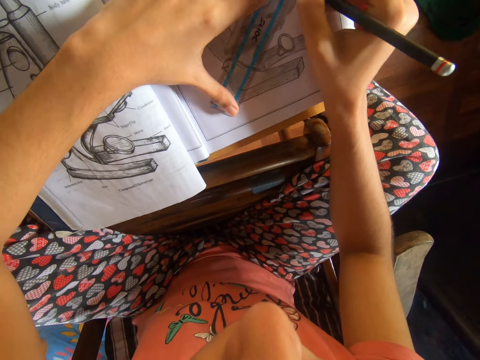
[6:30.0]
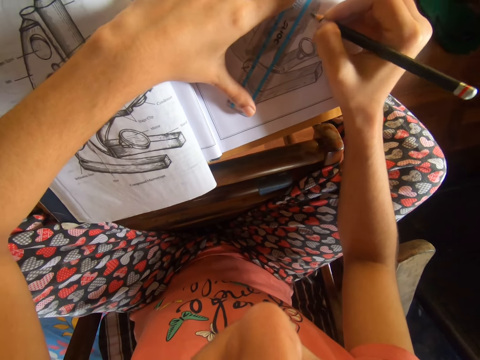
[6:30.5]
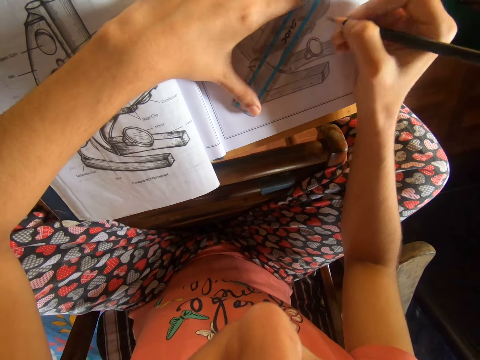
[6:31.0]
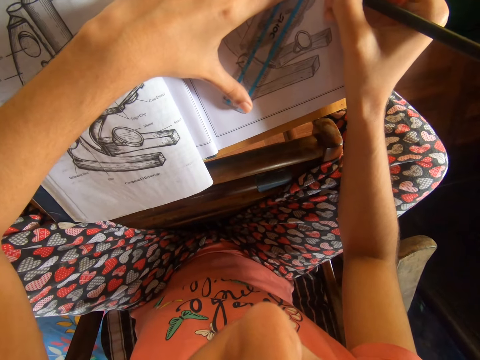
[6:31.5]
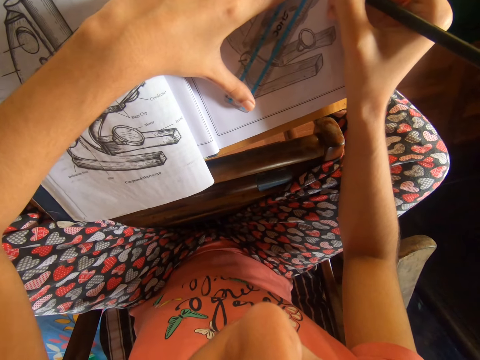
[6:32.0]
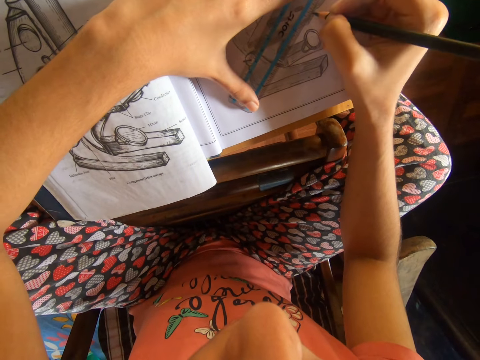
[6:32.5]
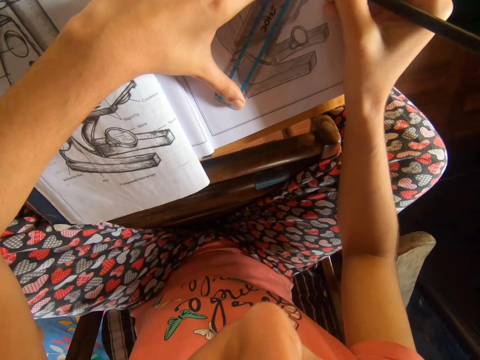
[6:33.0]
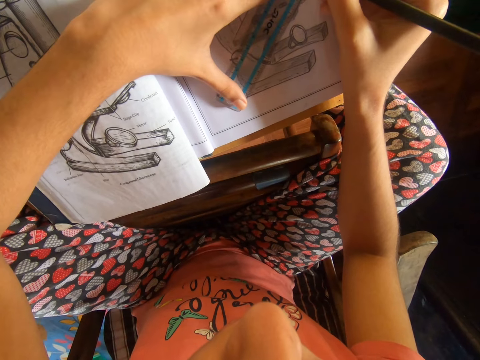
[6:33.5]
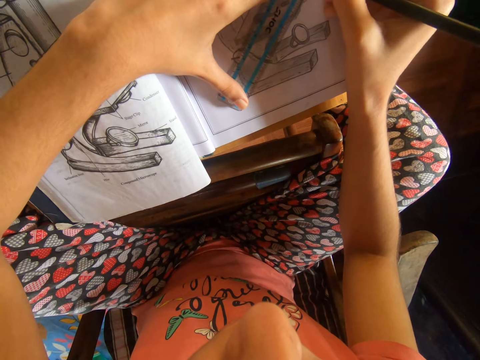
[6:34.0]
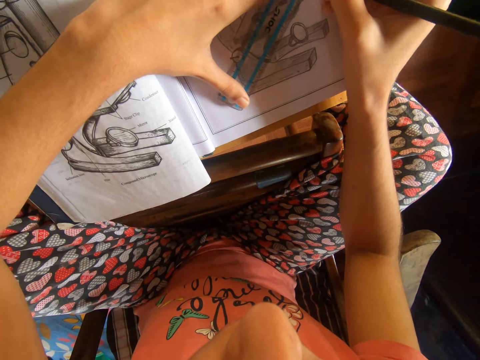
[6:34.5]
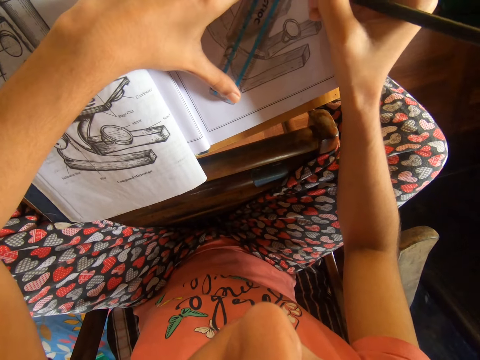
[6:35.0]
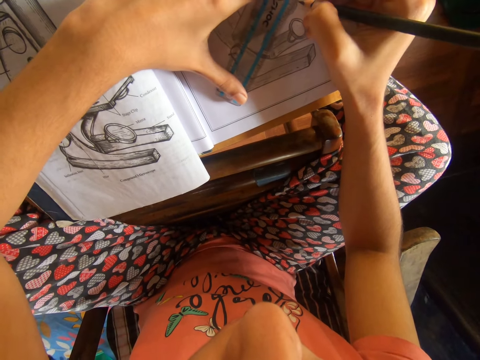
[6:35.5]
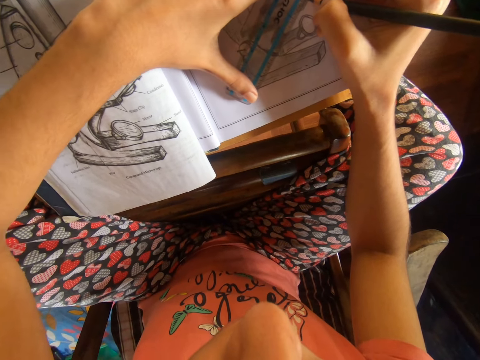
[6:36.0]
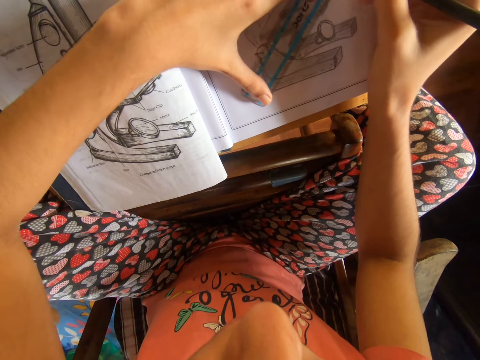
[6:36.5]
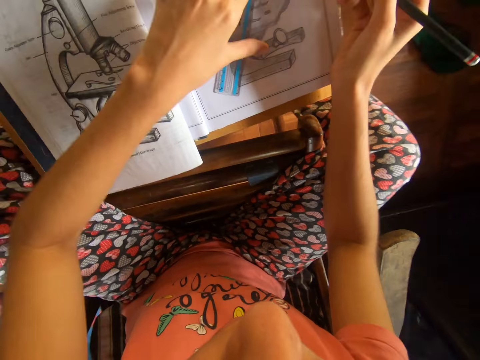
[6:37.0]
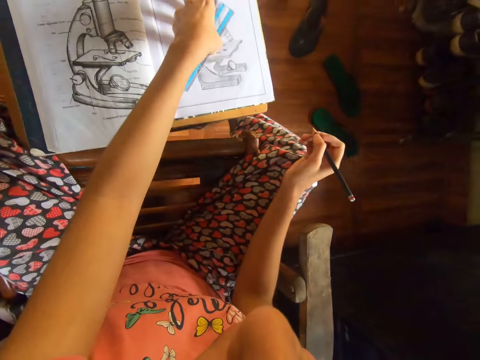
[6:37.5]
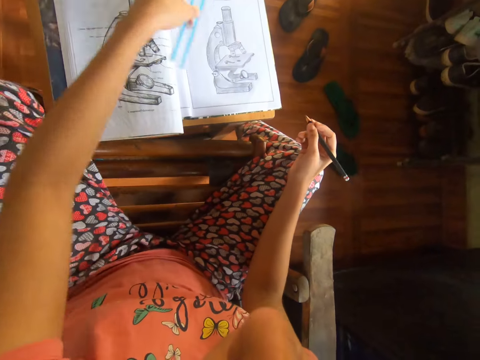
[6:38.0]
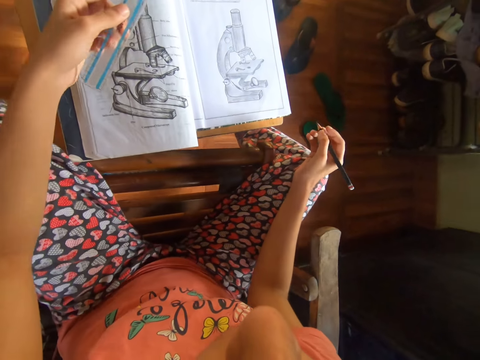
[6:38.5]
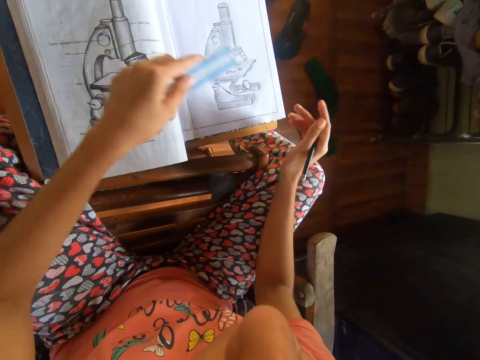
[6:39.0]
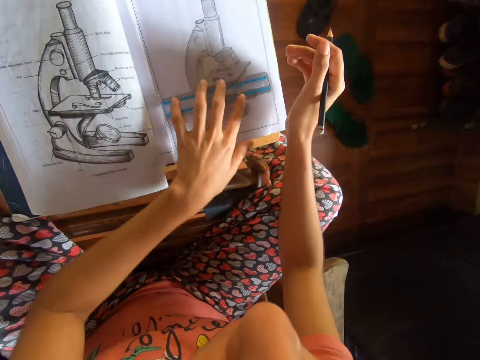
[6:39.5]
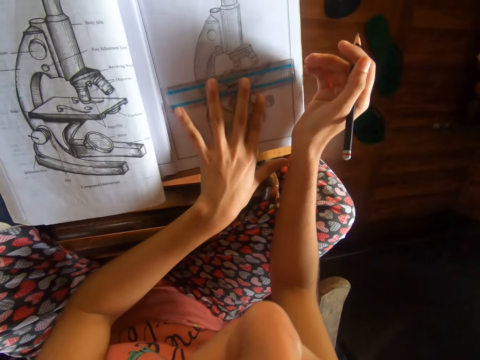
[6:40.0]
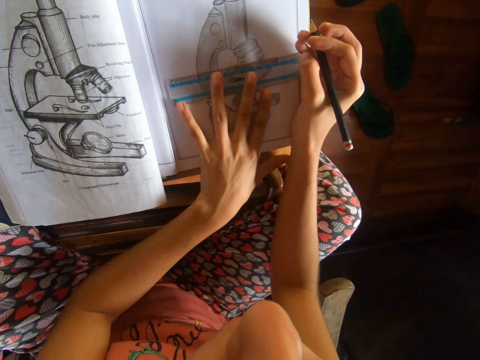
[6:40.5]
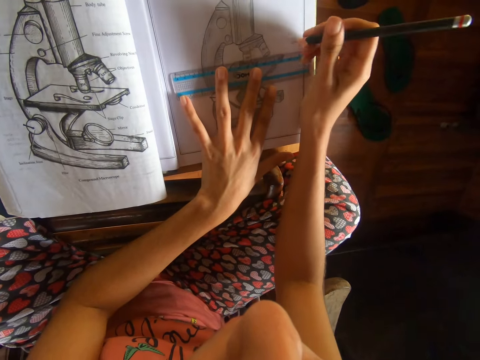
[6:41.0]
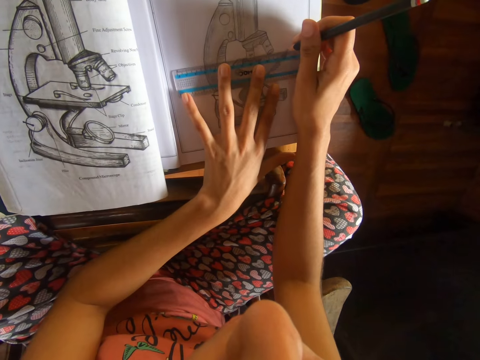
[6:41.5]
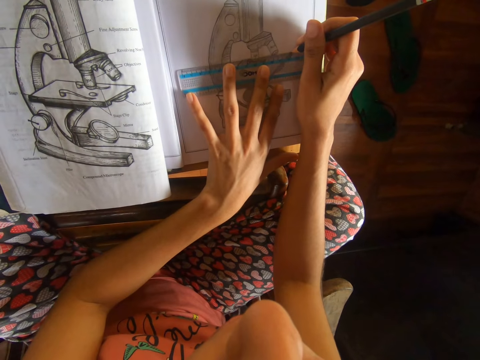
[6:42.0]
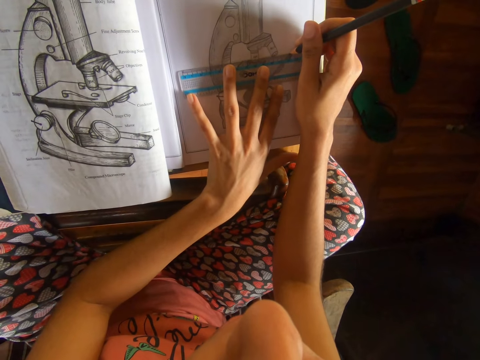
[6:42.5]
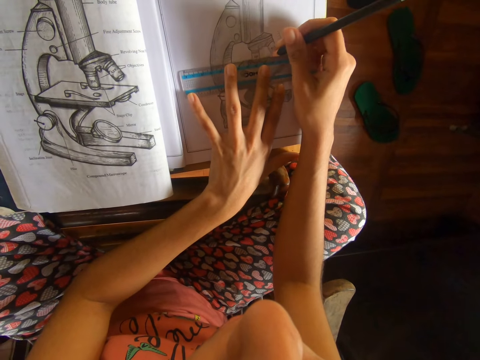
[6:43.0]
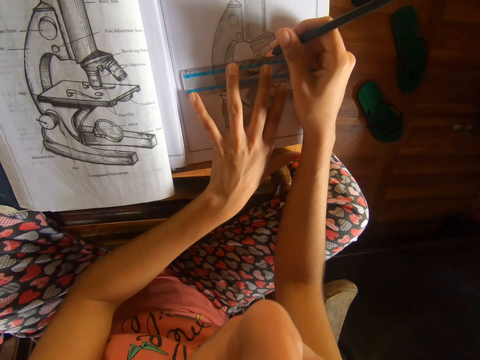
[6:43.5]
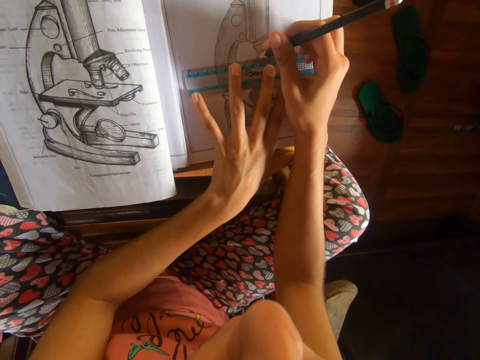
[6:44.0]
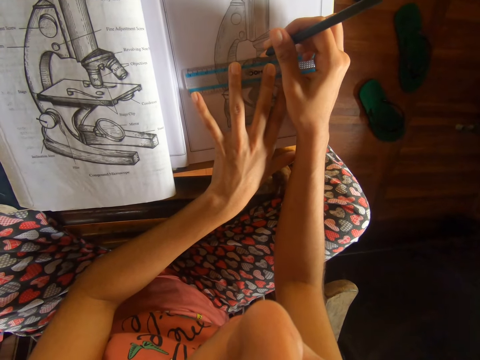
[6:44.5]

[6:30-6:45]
The camera wearer moves the ruler on the book. She draws a line on the drawing book. She moves the ruler on the book. She moves the pencil. She picks up the ruler from the book with her left hand. She moves the ruler. She places the ruler on the book. She moves the ruler on the book. She places the ruler on the table with her left hand. She moves the pencil. She writes on the book with the pencil and the ruler in both hands. She draws a line on the drawing book.

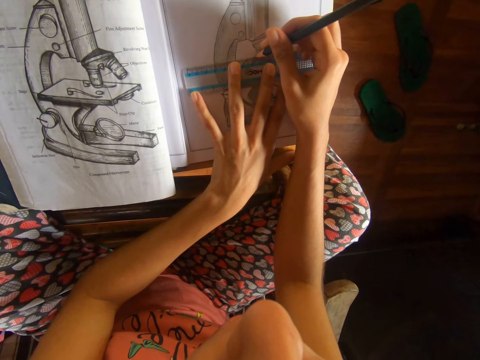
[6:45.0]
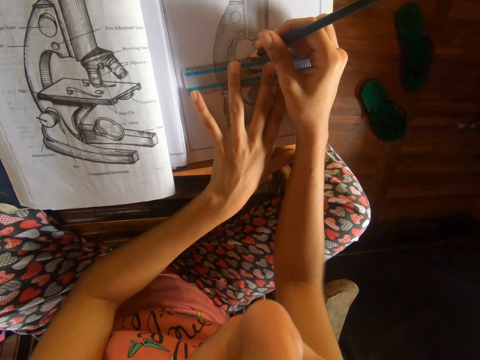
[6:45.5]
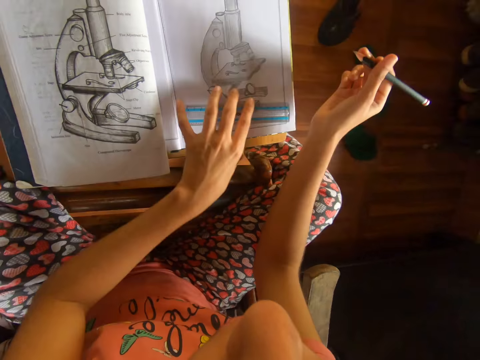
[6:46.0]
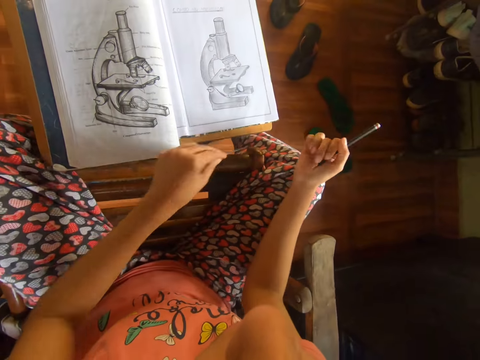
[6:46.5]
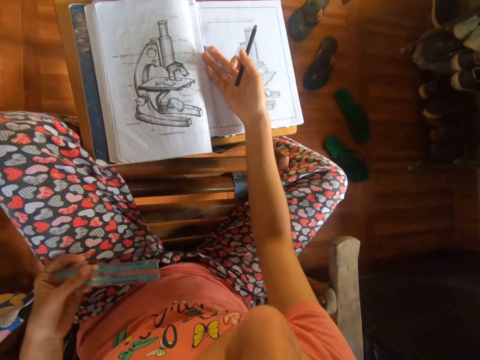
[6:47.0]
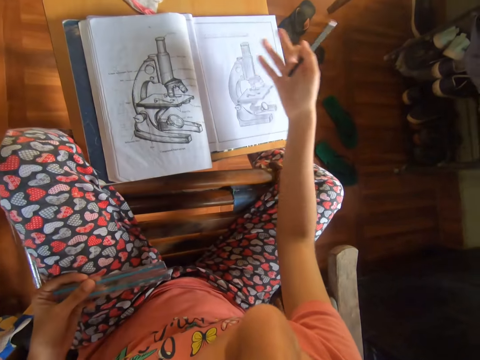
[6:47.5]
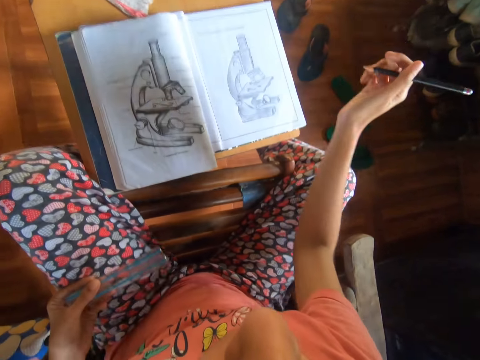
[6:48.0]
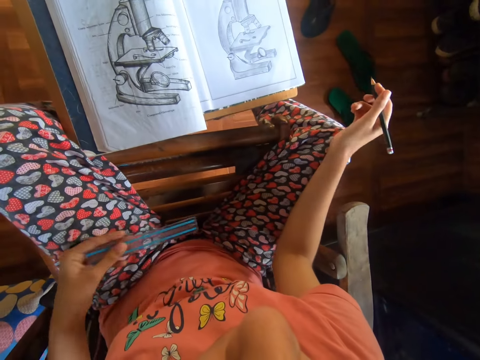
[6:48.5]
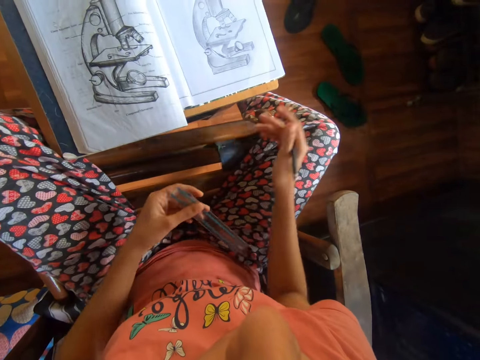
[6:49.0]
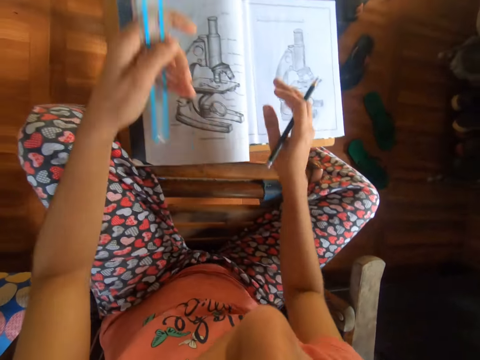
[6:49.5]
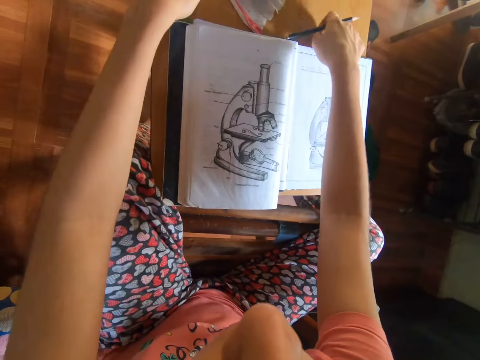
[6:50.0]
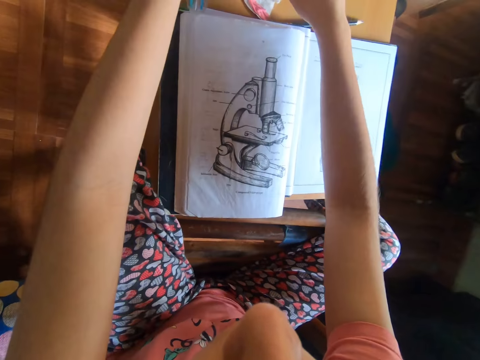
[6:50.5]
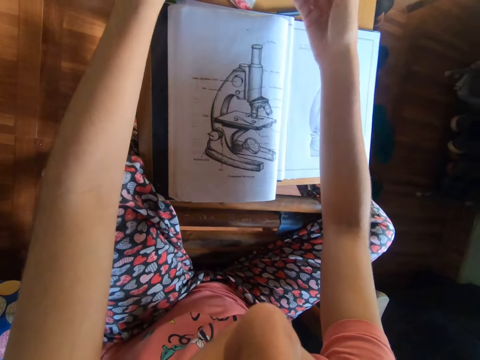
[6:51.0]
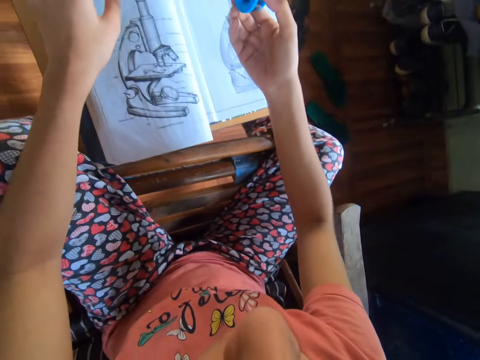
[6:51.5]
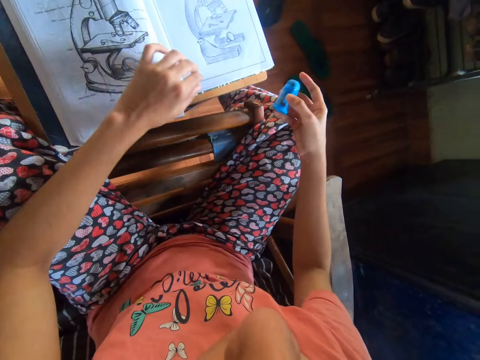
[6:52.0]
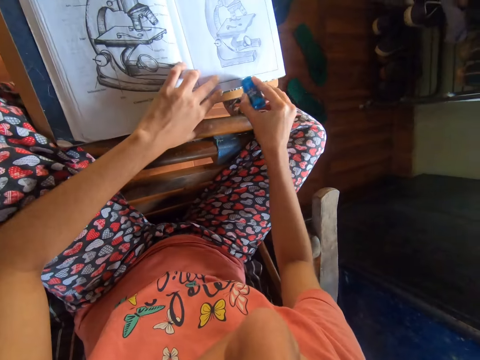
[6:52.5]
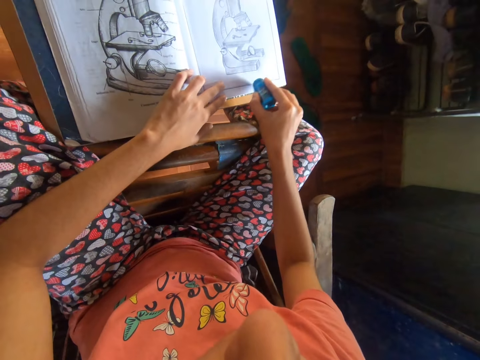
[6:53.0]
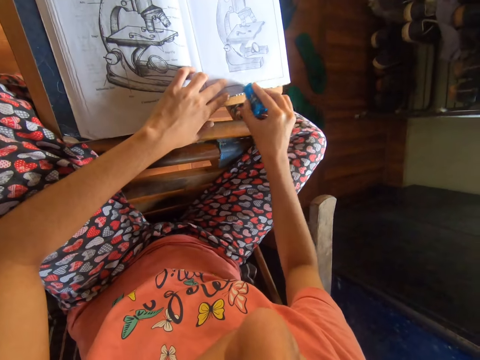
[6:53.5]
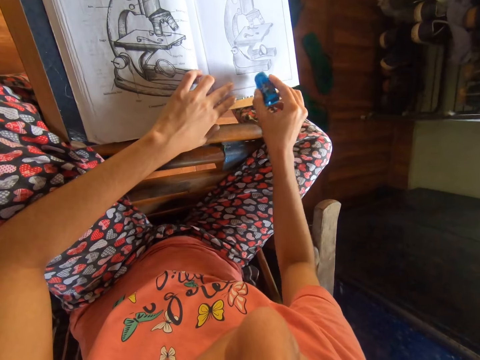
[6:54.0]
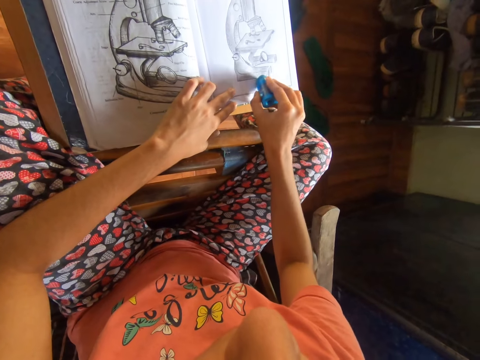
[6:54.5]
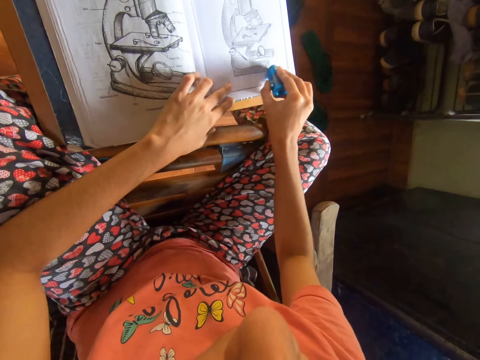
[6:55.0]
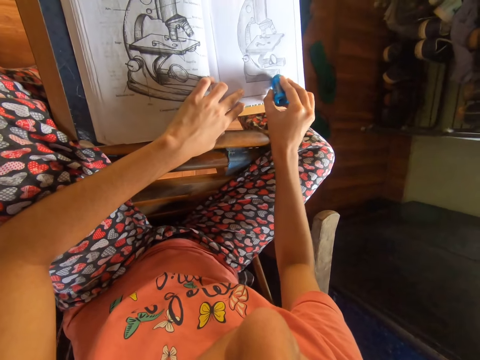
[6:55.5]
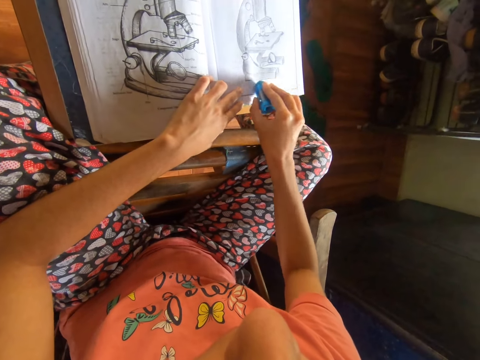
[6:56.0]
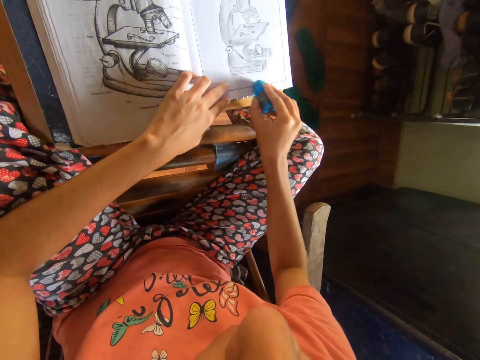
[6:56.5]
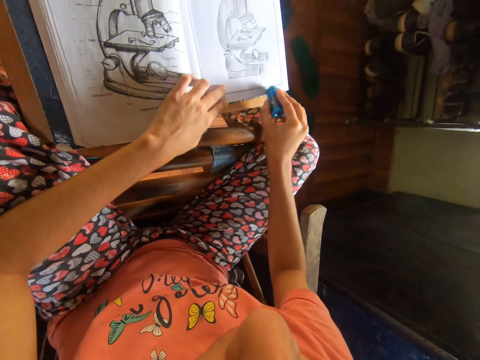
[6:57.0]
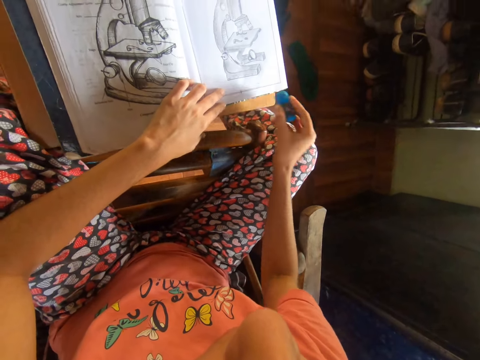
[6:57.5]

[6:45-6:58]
The camera wearer lifts the pencil. She picks up the ruler from the book with her left hand. She dusts off lead strips from the book with her right hand. She looks at the drawing. She moves the ruler. She drops the ruler on the table with her left hand. She drops the pencil on the table with her right hand. She picks up the eraser and sharpener combo or rubber from the table with her right hand. She moves the rubber. She rubs the book with the eraser and sharpener combo in her right hand.
